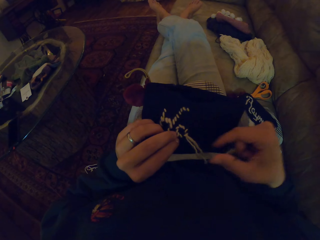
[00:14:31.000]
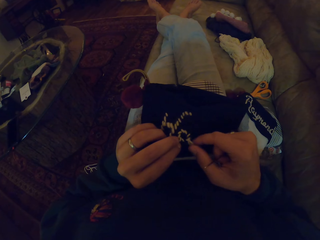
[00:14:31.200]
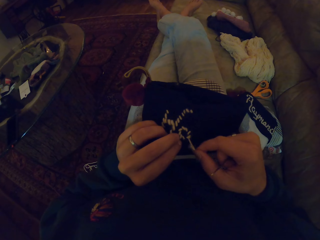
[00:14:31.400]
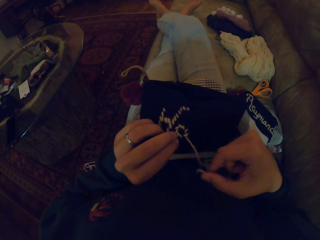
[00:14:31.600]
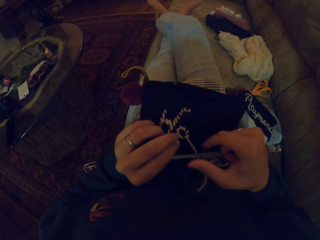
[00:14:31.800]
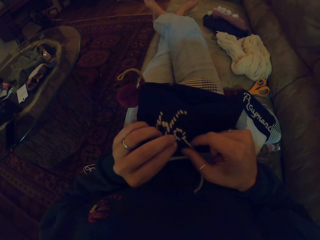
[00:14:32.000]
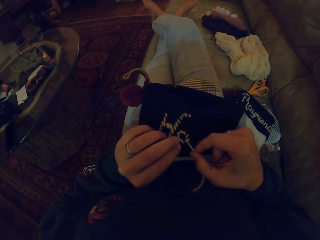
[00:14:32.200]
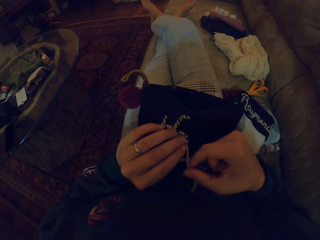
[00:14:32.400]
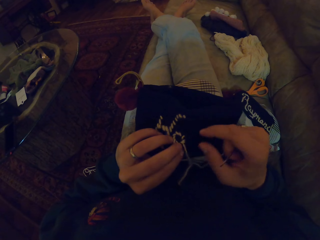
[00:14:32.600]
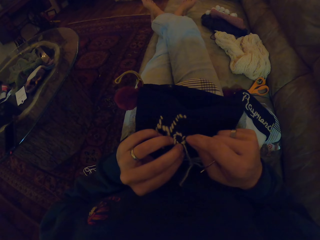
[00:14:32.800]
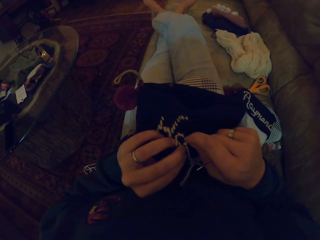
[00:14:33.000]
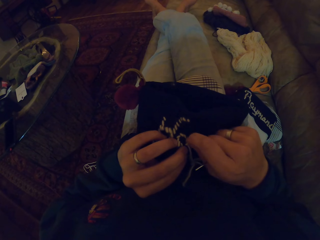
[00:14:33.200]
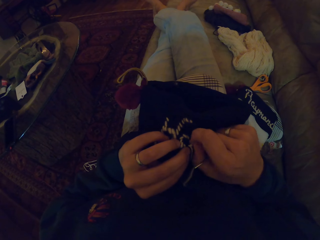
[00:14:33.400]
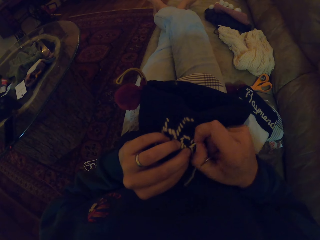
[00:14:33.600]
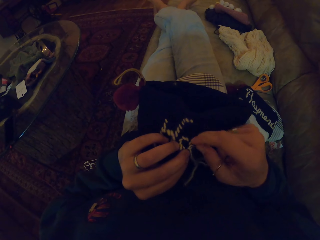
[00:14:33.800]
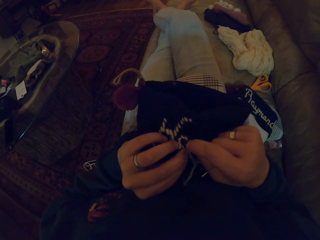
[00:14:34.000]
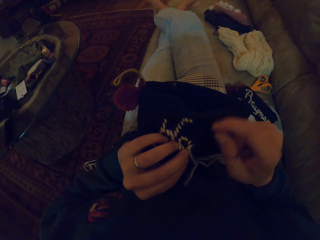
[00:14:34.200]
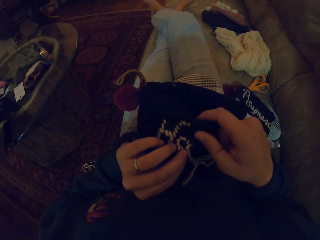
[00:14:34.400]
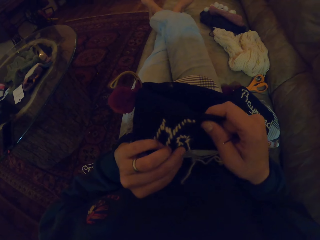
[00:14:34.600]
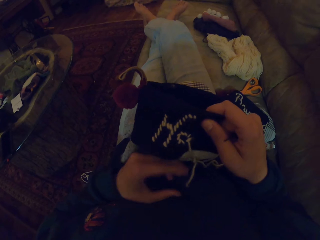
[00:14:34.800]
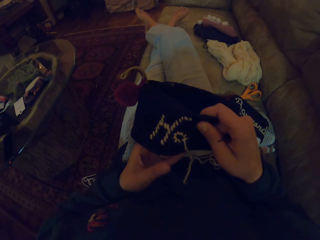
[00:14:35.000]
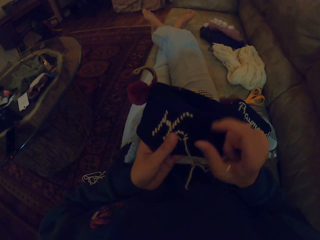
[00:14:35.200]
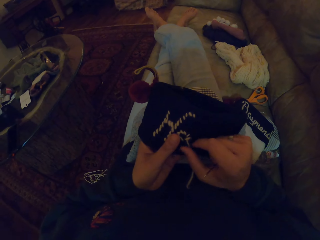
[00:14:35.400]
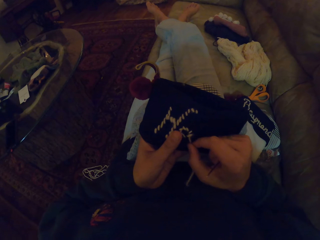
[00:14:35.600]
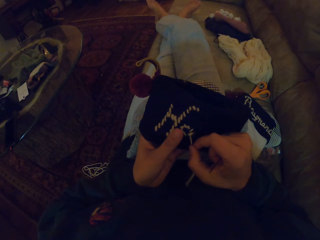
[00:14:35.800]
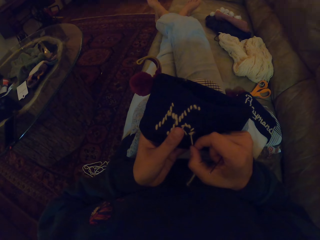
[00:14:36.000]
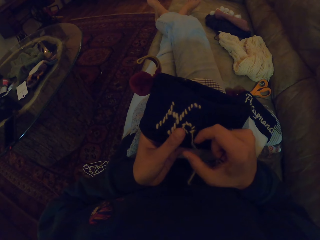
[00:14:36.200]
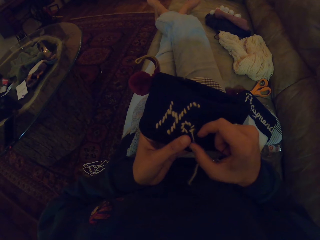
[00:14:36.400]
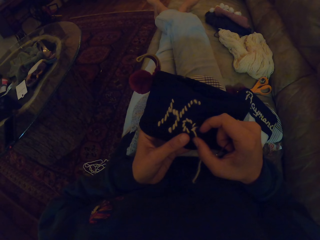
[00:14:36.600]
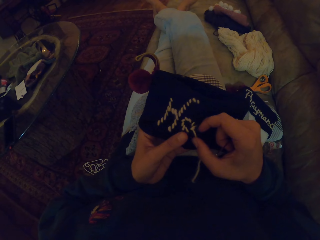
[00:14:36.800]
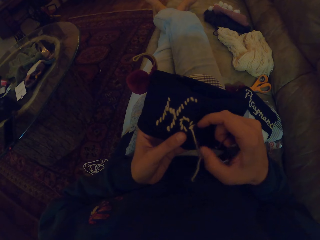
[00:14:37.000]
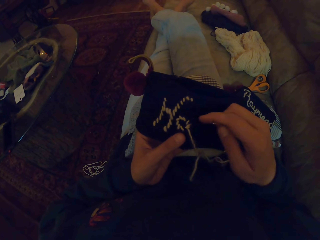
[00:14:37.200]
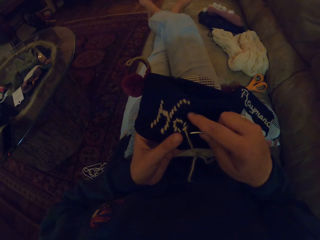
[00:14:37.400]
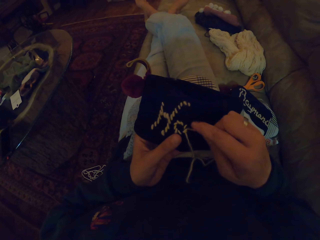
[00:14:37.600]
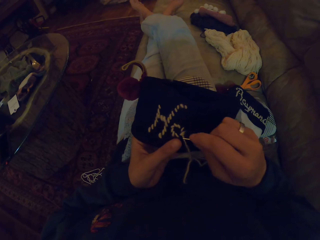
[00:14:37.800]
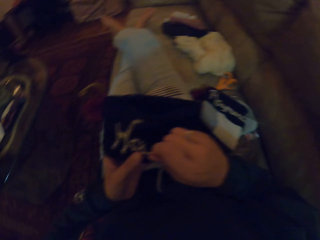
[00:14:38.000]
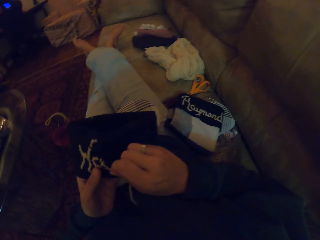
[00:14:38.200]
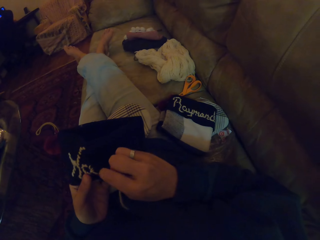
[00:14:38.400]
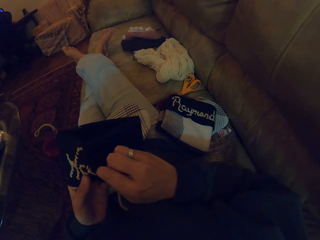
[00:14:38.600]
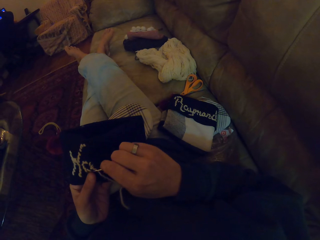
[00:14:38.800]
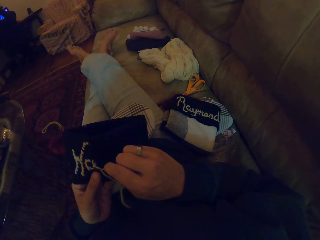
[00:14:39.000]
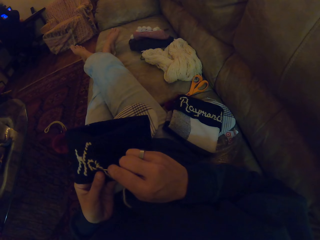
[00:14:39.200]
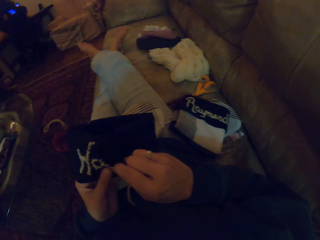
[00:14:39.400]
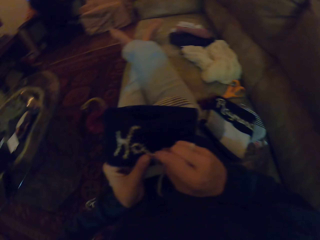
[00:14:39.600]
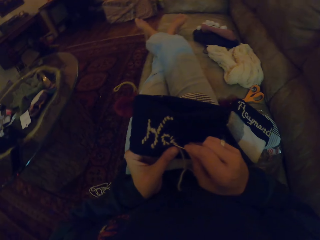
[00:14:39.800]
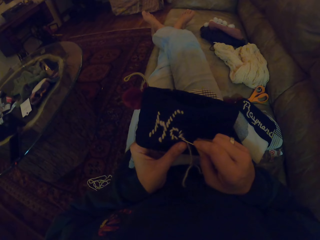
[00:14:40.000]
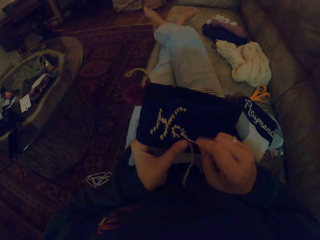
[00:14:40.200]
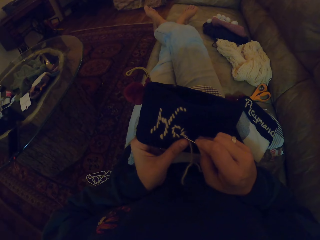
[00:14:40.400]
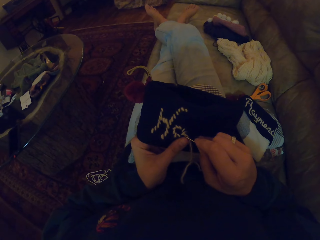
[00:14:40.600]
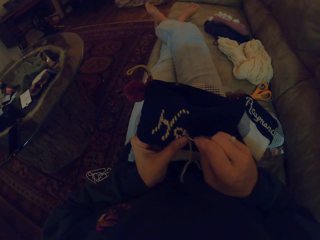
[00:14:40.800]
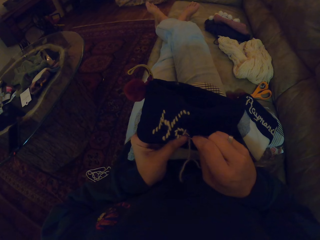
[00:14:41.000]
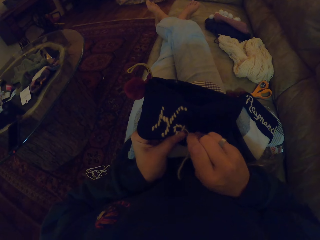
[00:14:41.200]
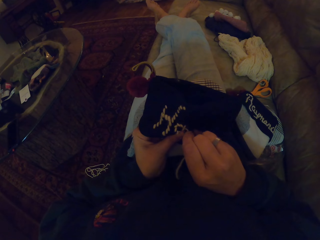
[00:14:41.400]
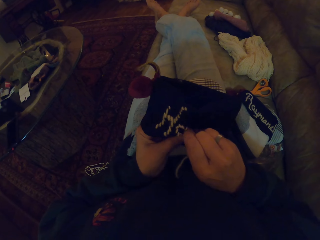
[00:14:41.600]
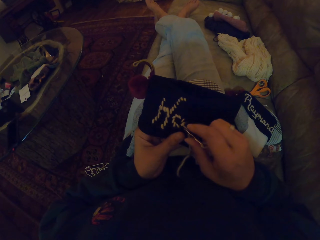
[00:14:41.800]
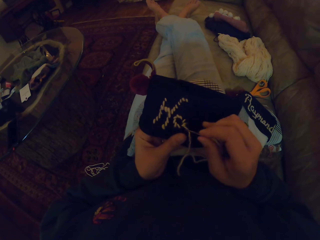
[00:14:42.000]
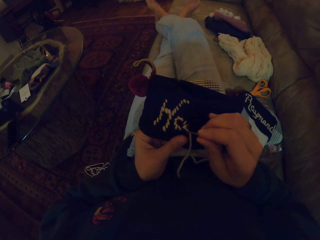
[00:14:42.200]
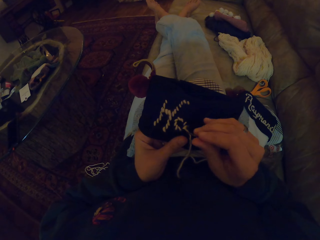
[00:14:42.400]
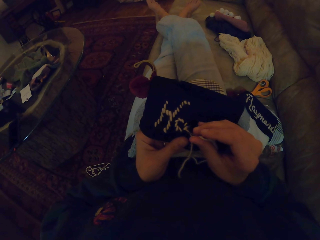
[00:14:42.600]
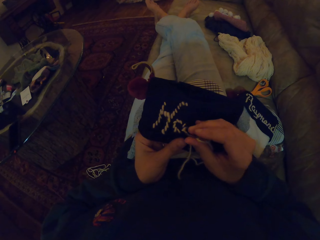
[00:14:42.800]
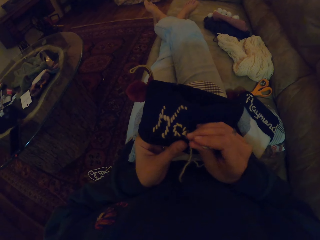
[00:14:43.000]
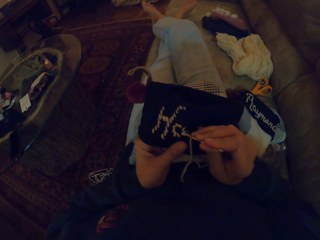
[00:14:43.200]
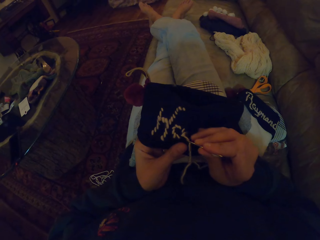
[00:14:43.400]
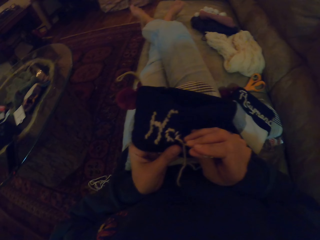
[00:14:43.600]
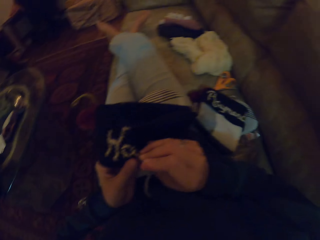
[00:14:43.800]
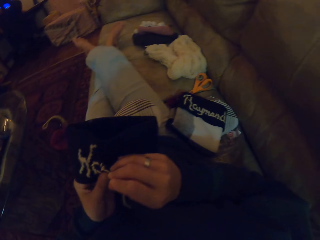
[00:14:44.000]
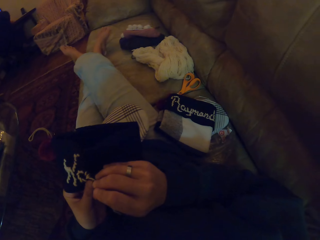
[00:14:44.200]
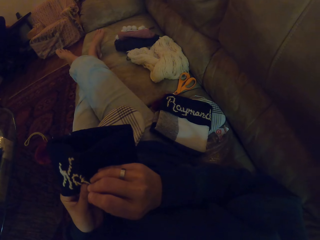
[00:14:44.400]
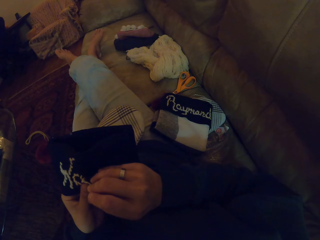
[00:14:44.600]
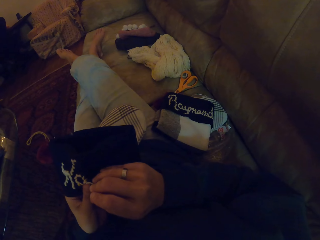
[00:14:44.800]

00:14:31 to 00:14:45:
The camera wearer sews a fabric with a needle.

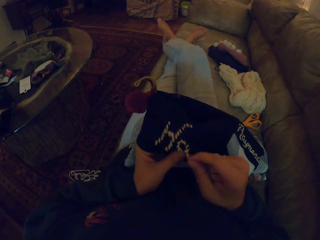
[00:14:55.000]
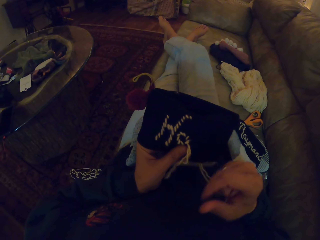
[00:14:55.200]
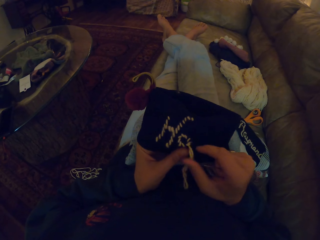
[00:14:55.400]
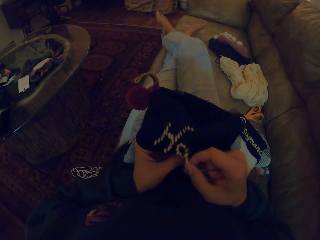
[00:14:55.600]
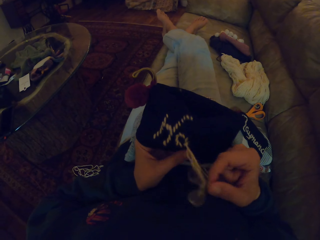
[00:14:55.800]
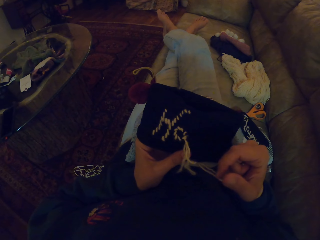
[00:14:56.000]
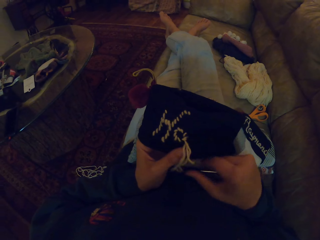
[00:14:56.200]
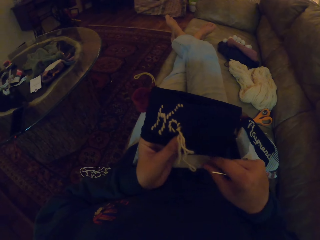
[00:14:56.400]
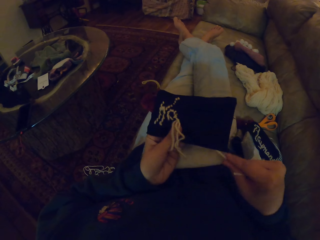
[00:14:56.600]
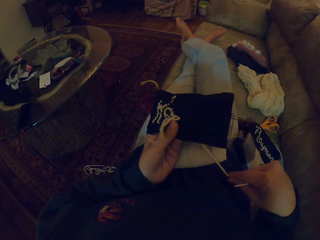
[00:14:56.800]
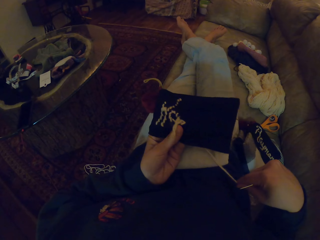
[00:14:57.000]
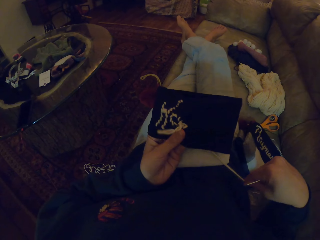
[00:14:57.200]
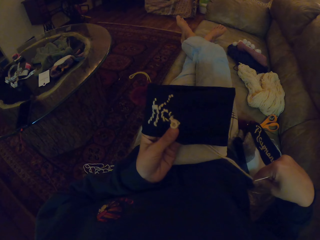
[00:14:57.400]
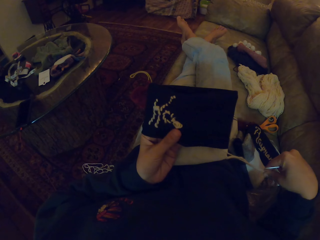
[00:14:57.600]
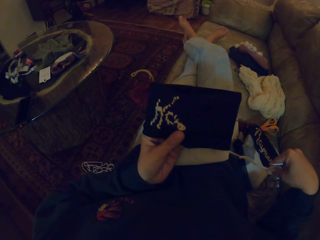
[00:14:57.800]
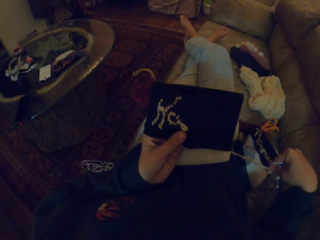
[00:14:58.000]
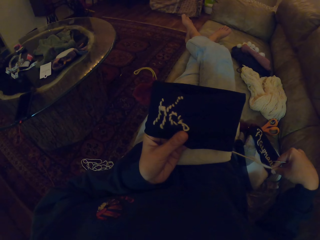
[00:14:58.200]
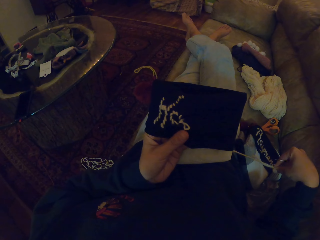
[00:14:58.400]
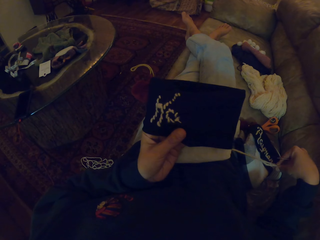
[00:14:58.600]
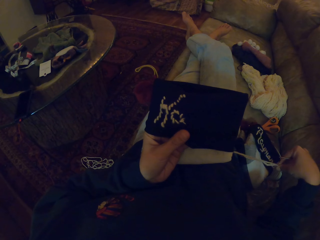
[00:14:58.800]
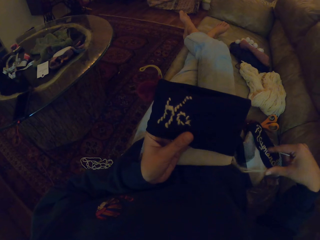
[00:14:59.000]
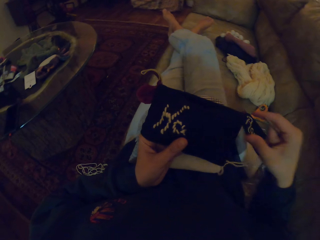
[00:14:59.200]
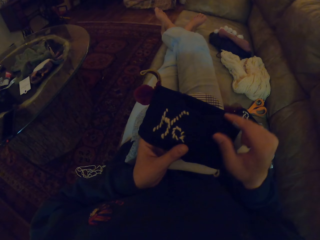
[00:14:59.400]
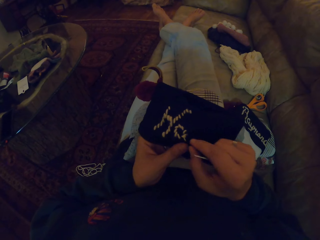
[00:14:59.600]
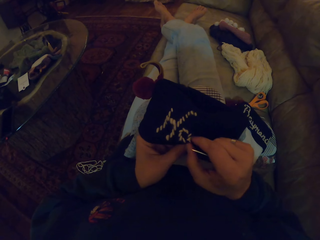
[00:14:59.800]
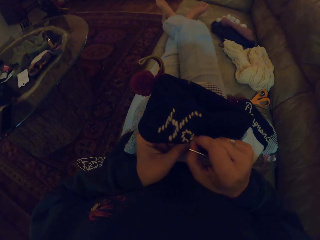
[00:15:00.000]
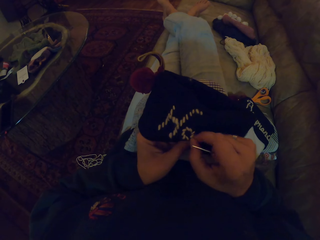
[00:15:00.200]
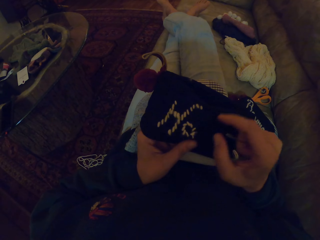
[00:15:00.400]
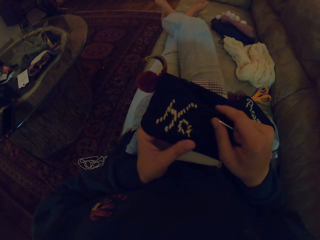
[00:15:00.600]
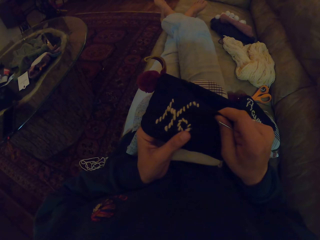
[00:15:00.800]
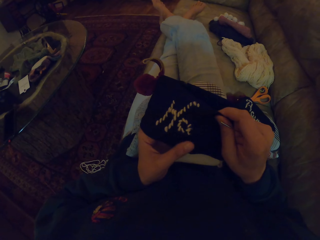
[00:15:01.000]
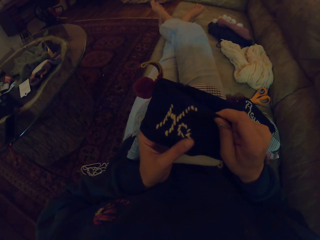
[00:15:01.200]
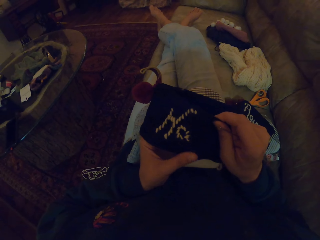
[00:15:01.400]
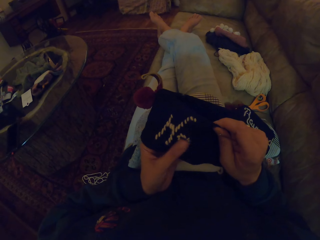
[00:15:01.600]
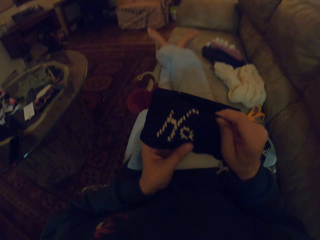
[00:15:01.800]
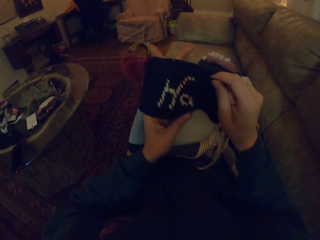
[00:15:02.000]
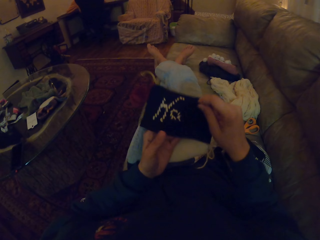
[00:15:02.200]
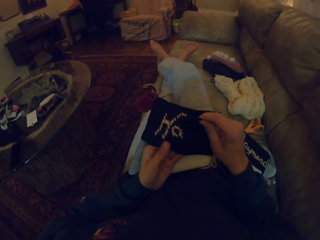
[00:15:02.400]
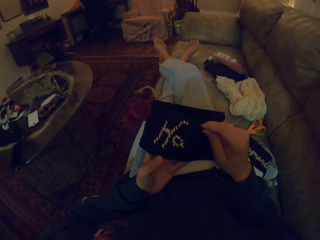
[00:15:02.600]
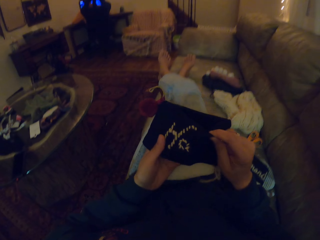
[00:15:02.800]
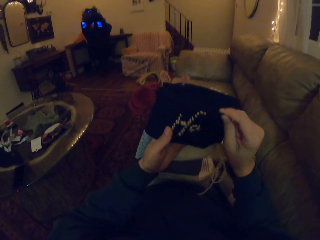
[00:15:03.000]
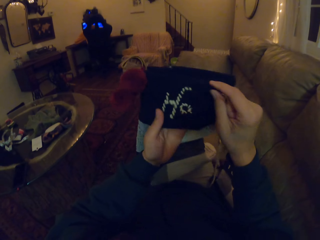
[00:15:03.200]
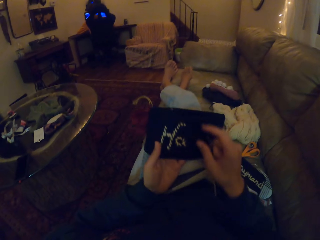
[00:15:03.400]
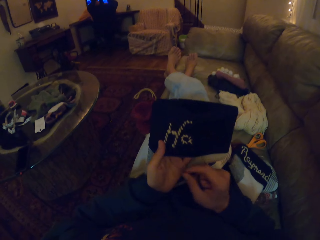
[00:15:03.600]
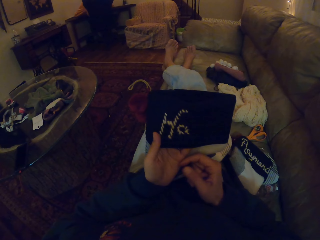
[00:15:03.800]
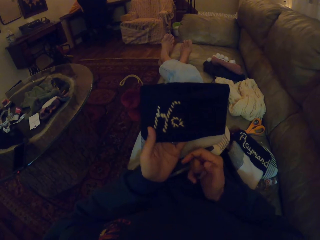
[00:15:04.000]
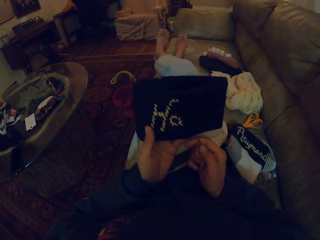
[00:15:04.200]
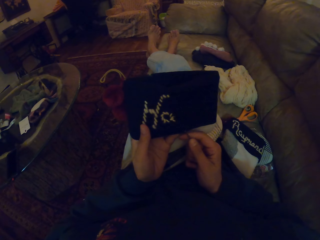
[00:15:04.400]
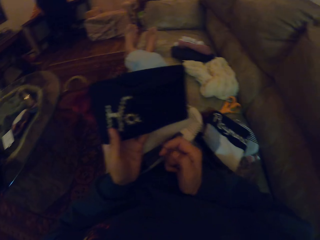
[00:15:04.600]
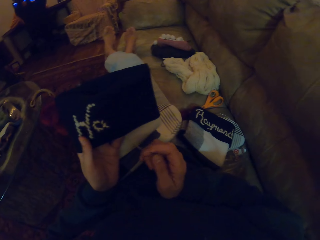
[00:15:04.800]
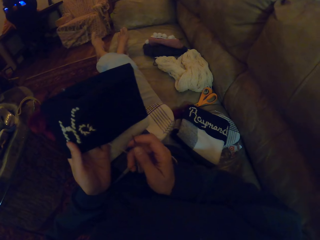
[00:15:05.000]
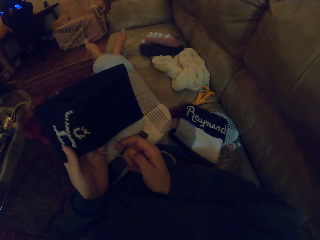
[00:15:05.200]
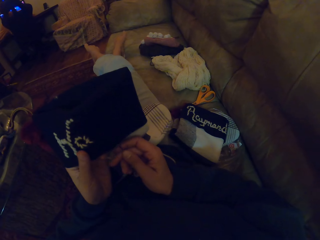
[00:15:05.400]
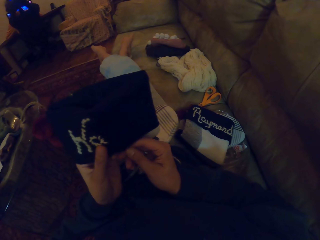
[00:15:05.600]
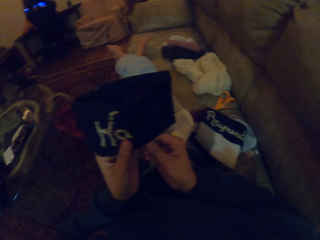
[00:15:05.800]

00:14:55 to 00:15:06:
The camera wearer pulls a thread. They move a fabric.
